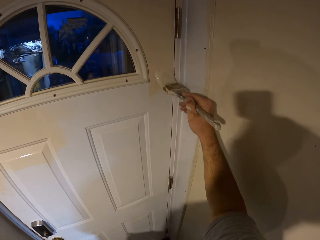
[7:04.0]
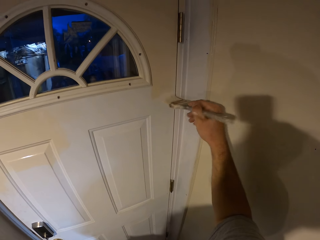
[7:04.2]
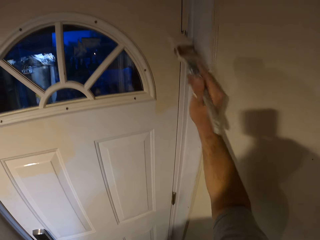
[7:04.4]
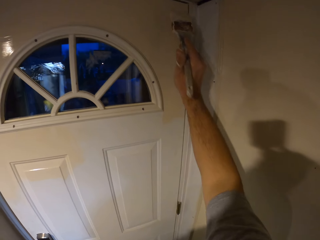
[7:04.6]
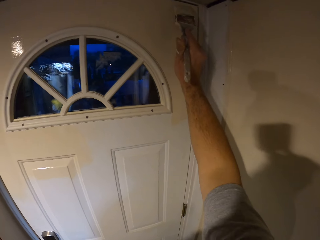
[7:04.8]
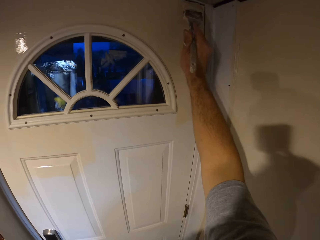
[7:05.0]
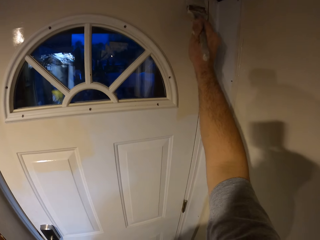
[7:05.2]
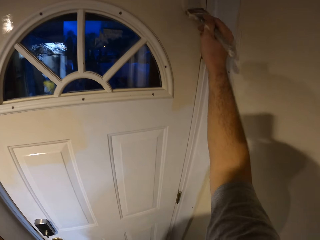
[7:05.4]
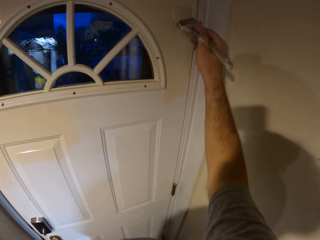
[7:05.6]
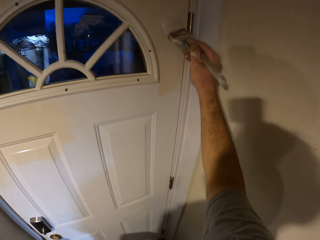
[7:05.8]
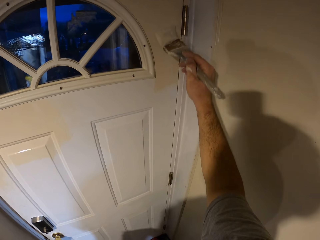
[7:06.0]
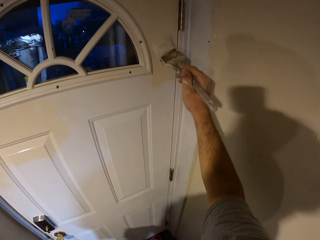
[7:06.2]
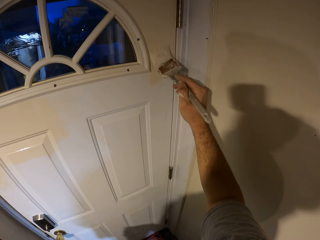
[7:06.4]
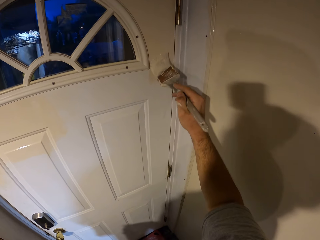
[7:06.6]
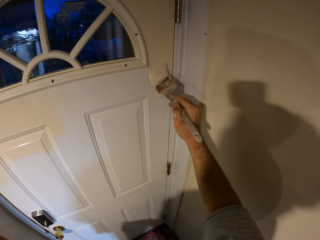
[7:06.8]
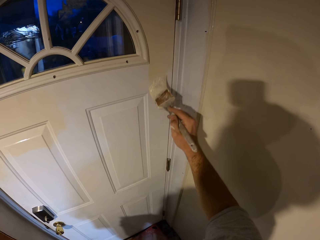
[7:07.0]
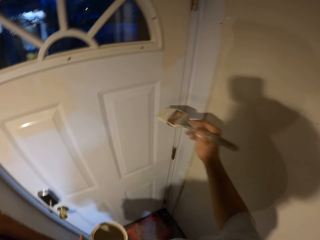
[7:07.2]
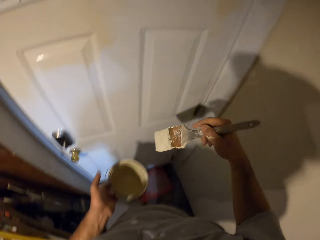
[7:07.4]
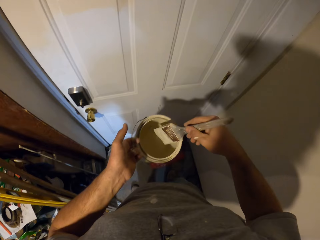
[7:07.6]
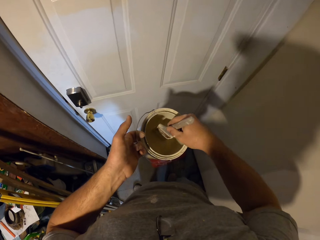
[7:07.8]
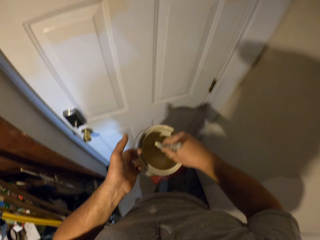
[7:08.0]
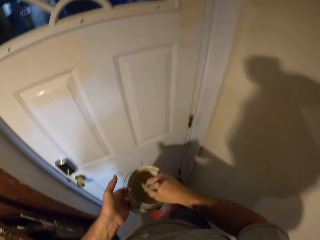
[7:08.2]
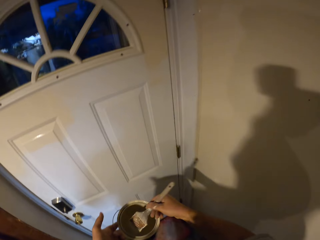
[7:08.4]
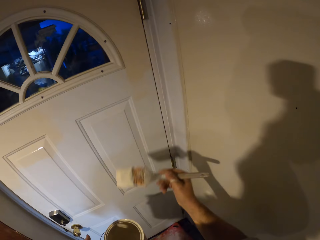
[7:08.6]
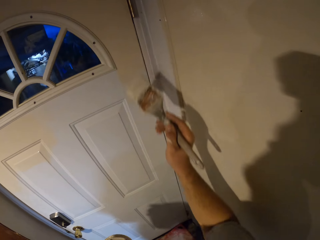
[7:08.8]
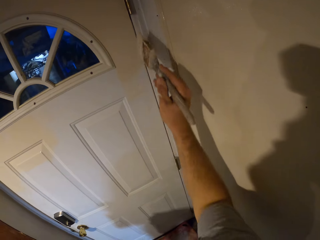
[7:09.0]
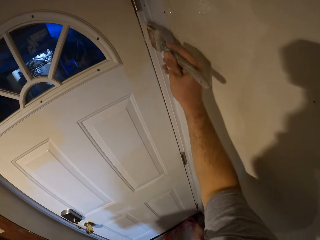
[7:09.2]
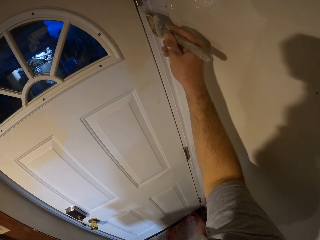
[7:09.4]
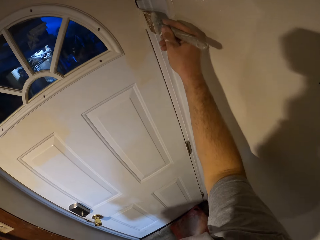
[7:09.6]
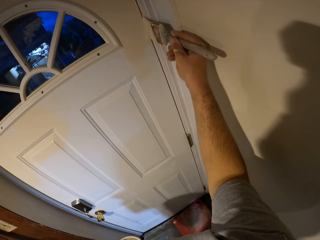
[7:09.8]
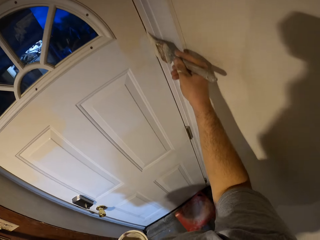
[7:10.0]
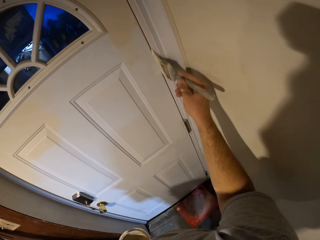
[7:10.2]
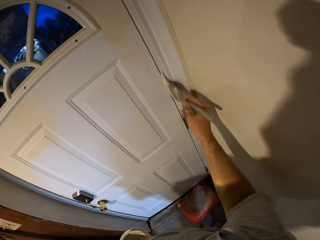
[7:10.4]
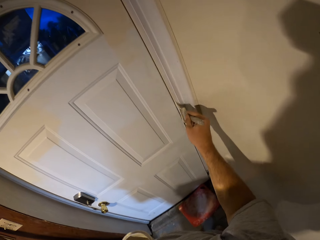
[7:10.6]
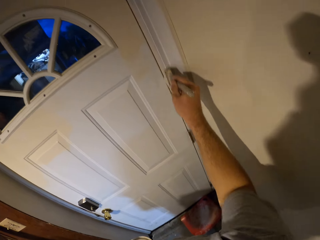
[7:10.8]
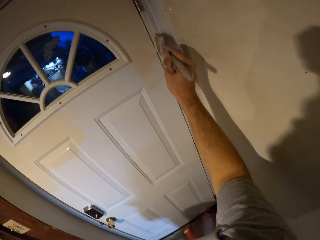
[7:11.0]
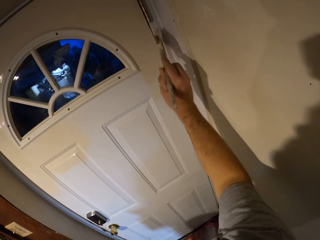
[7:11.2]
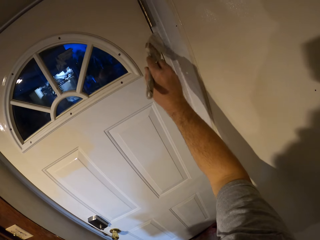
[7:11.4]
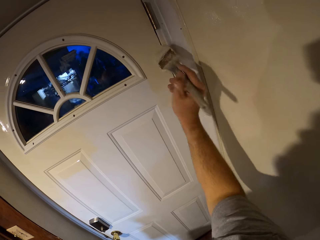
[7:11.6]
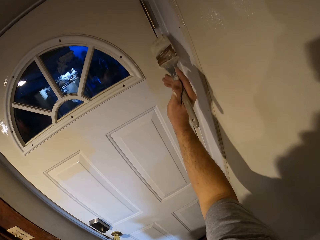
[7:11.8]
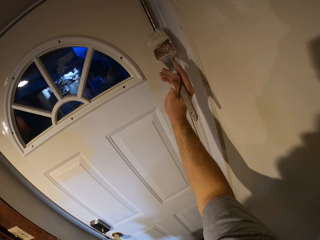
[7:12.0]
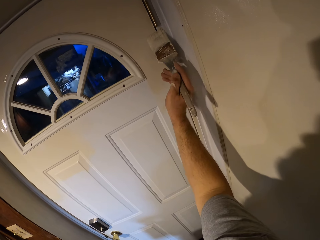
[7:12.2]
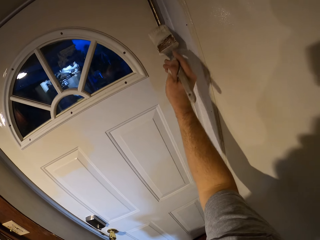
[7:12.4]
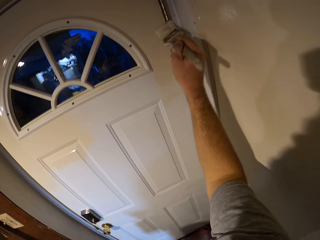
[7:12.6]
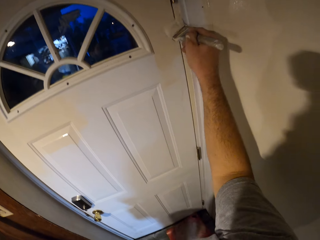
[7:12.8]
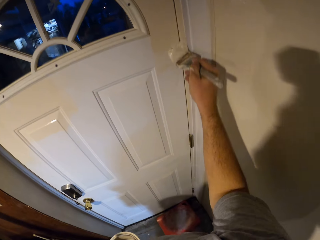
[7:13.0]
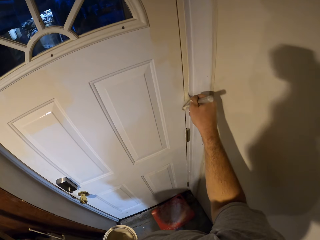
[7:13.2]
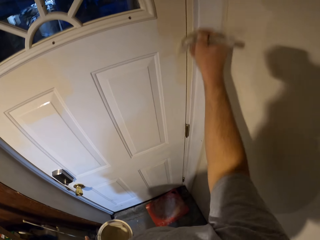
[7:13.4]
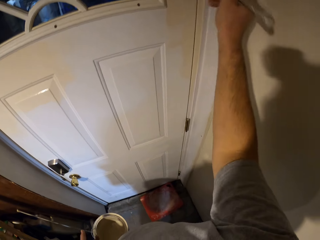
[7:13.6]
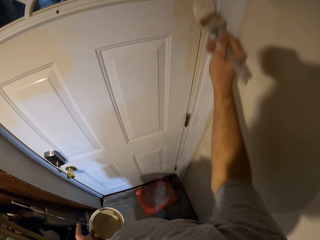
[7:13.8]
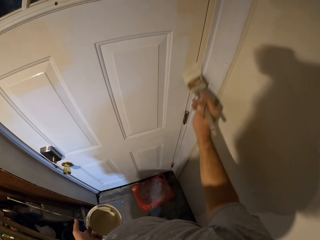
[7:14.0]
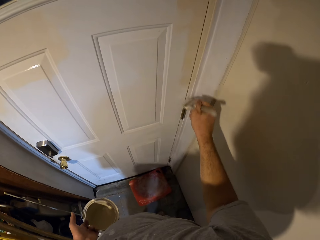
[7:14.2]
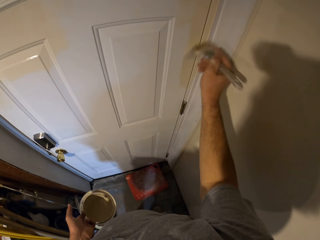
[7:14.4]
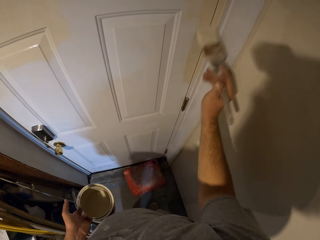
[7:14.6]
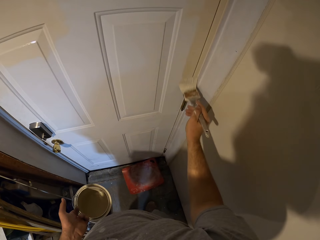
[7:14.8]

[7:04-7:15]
The camera wearer dips the paint brush into the paint container. They paint the door with the paint brush.

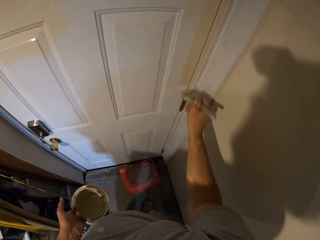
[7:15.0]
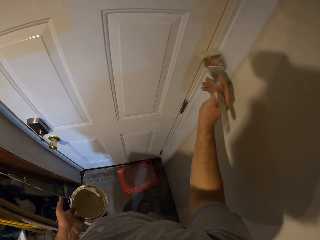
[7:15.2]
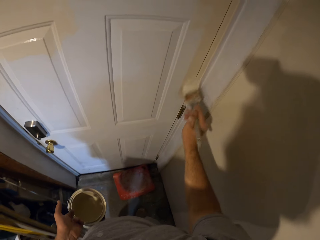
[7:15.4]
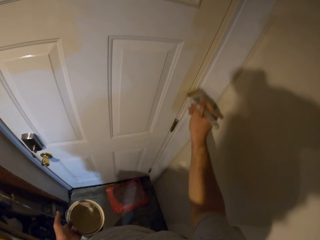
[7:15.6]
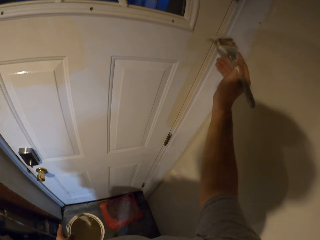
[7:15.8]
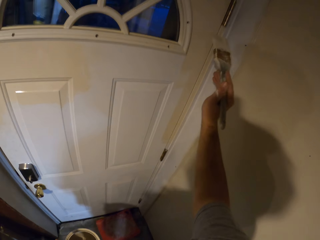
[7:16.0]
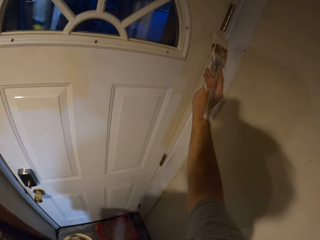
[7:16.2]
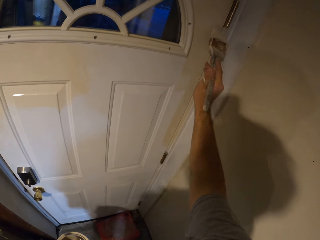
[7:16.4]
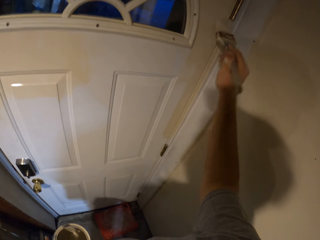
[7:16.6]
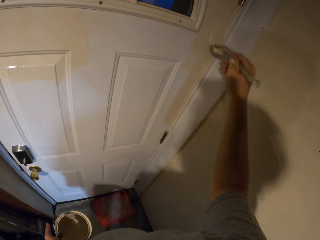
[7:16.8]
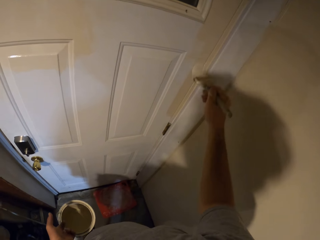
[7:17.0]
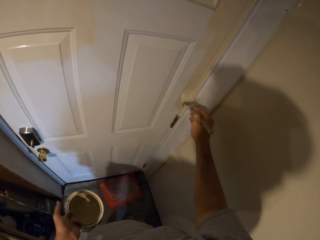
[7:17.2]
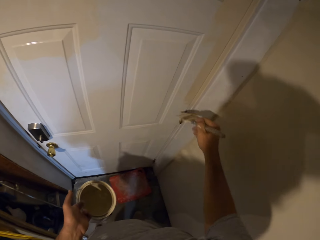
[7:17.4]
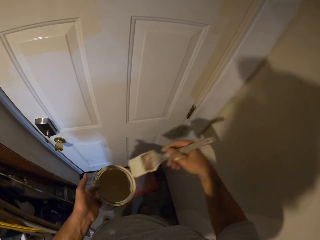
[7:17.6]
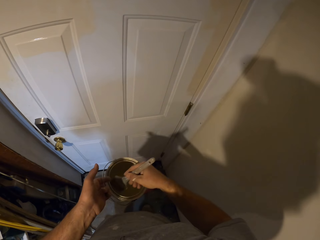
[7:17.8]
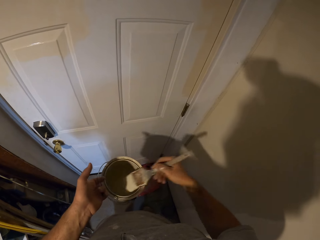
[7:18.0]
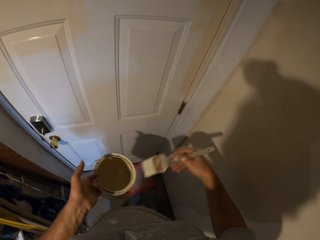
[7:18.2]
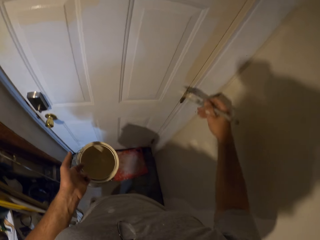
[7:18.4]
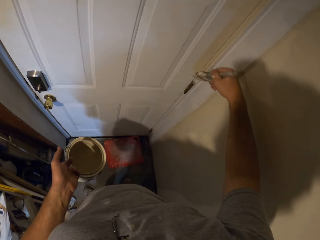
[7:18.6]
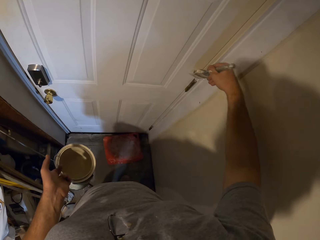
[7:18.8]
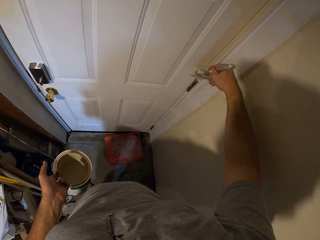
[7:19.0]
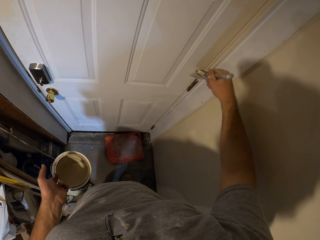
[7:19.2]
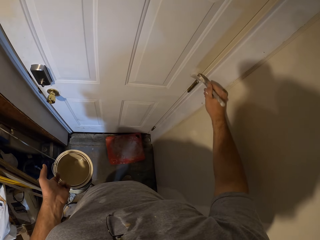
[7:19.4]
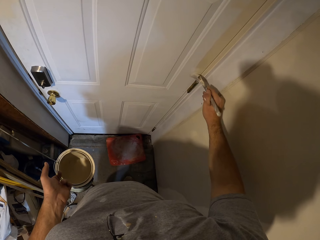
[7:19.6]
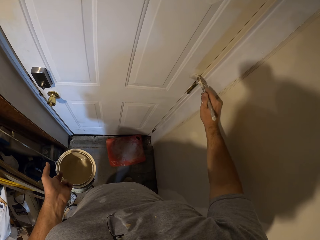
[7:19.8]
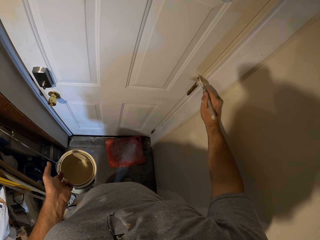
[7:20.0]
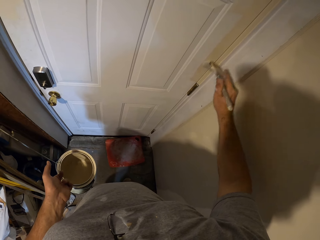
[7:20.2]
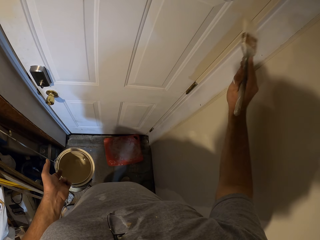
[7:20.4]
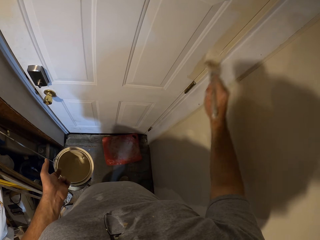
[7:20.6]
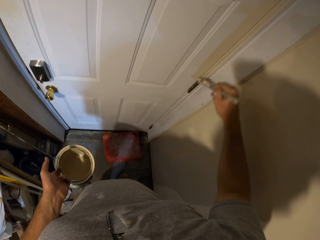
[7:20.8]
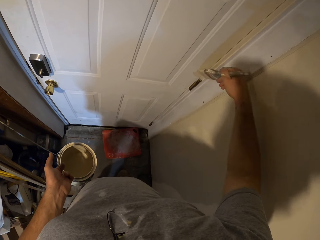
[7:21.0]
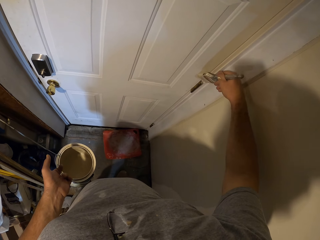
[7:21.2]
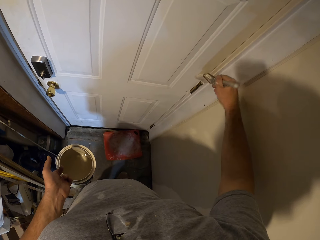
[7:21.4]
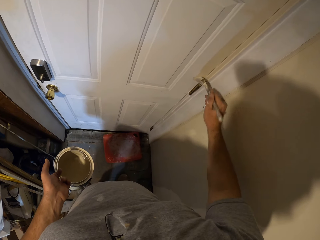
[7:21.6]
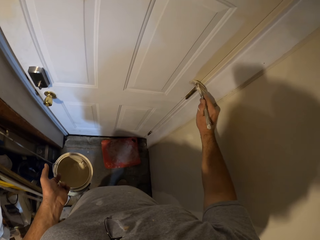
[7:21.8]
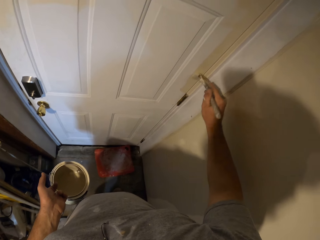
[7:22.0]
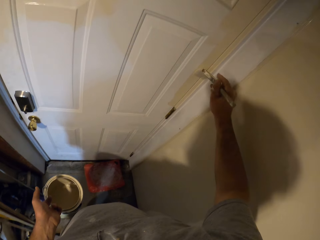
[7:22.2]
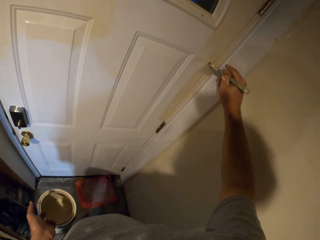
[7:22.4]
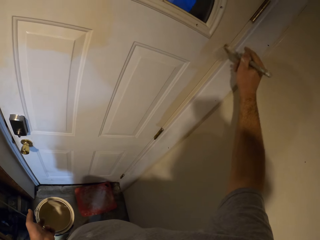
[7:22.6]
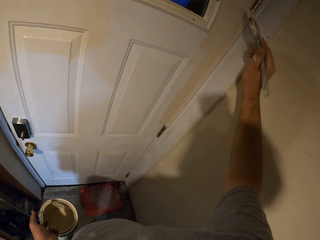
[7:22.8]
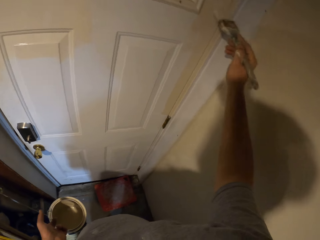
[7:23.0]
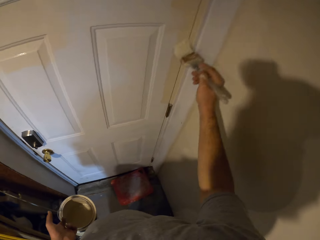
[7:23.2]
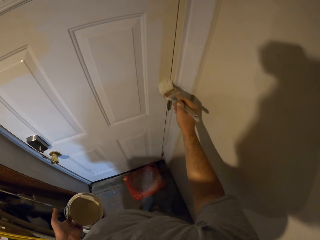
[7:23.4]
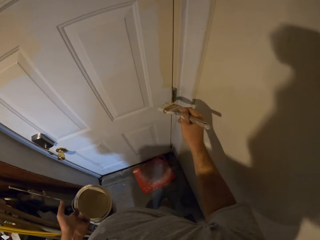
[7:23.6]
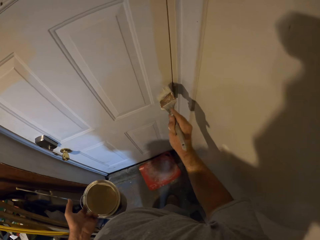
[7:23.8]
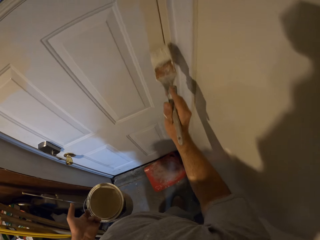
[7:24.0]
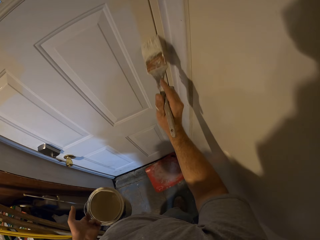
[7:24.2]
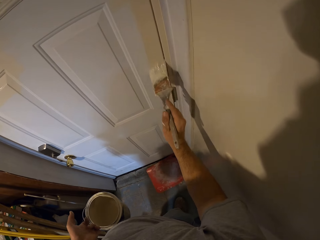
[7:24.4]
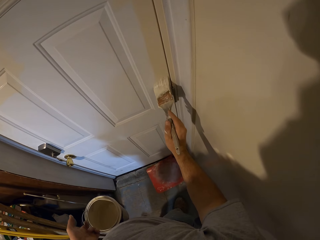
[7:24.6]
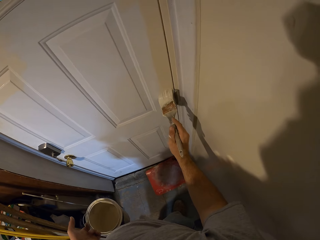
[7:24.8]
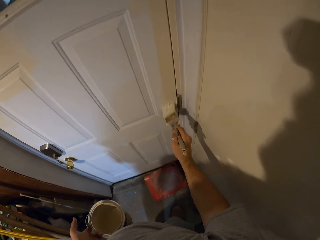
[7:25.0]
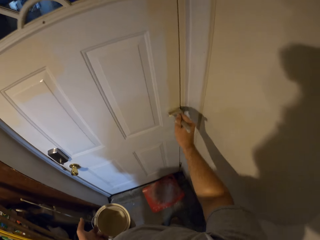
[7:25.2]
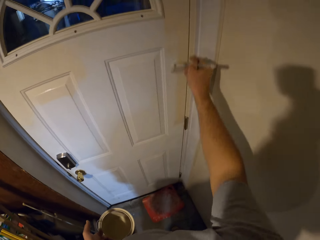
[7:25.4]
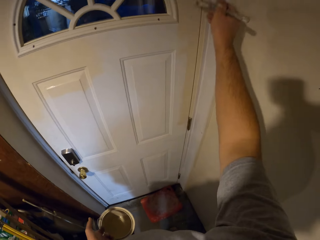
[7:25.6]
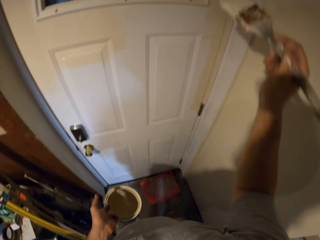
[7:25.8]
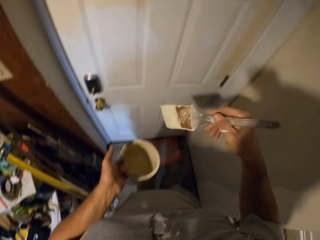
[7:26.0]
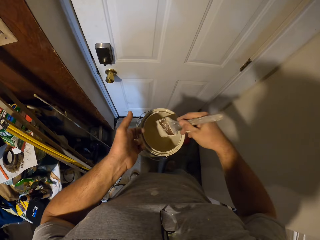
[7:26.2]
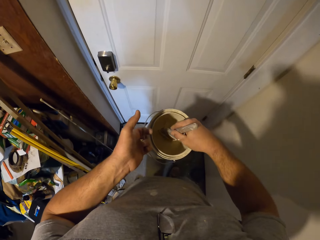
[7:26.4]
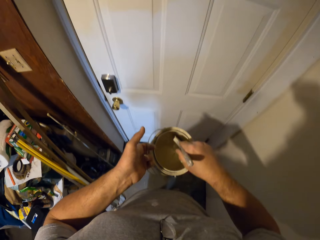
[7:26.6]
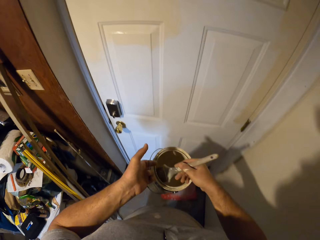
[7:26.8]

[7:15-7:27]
The camera wearer dips the paint brush into the paint container. They paint the door with the paint brush. They dip the paint brush into the paint container.
